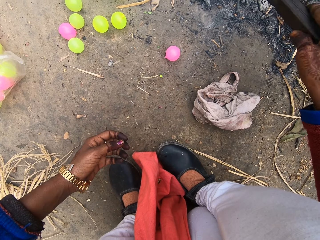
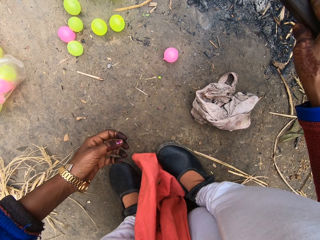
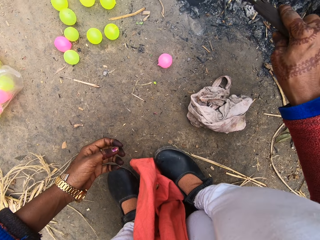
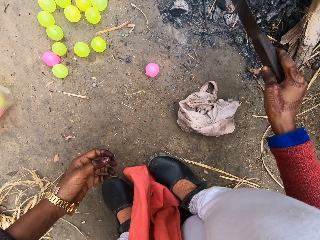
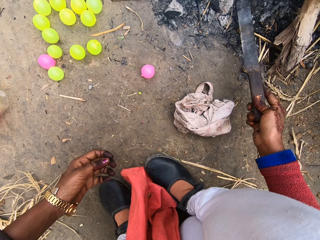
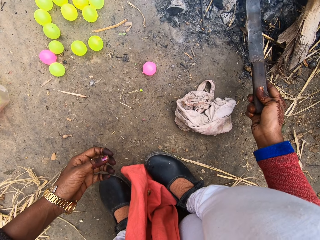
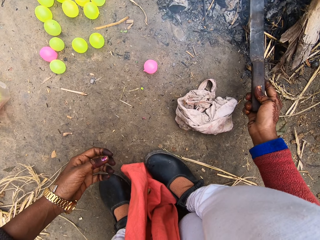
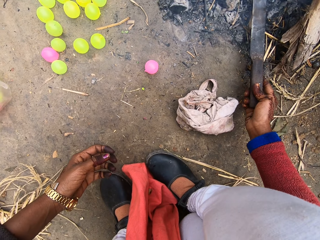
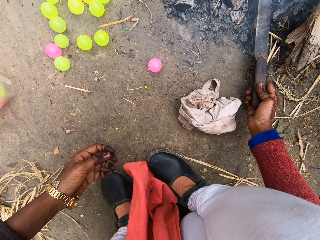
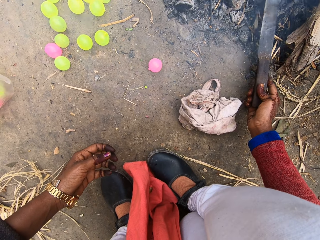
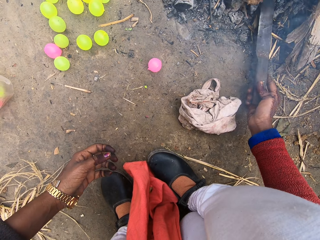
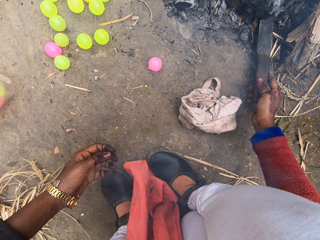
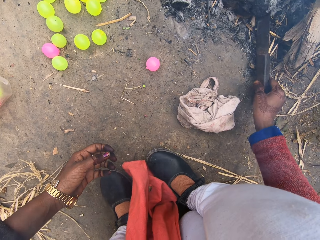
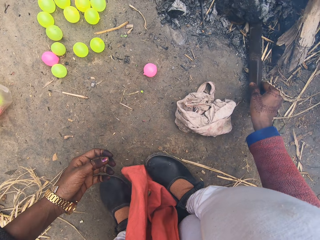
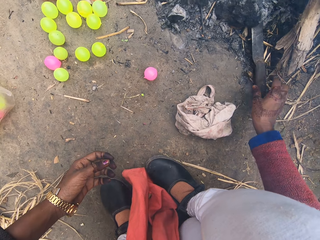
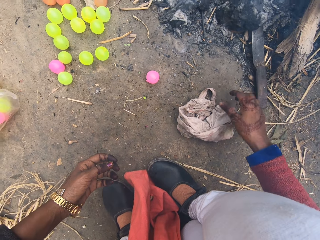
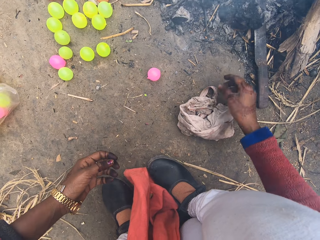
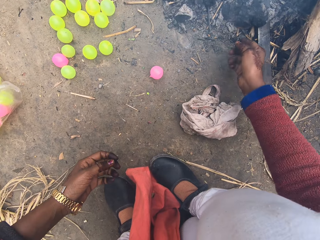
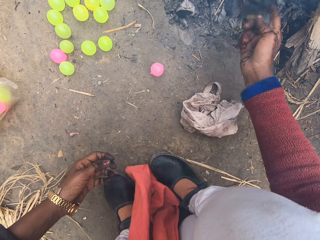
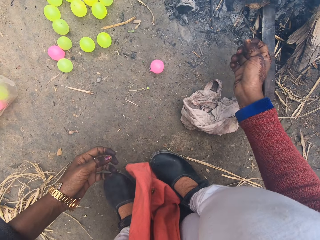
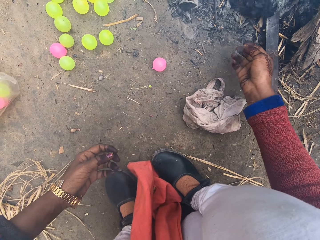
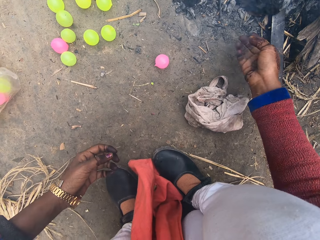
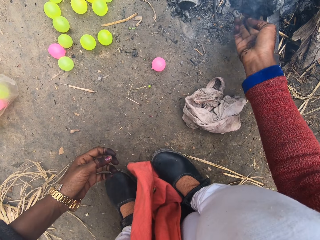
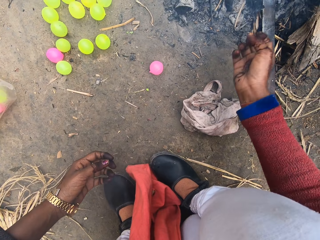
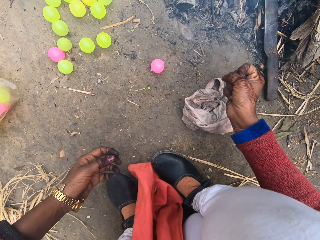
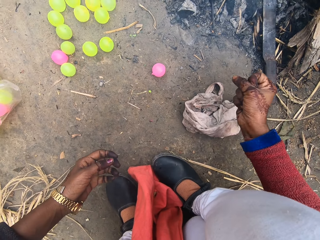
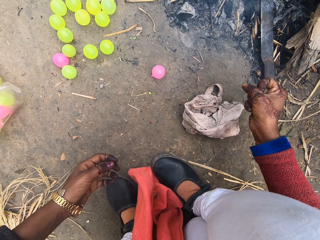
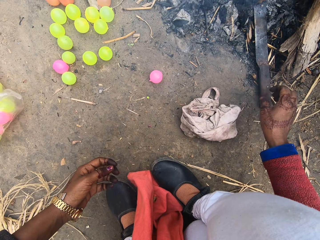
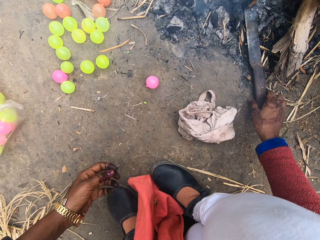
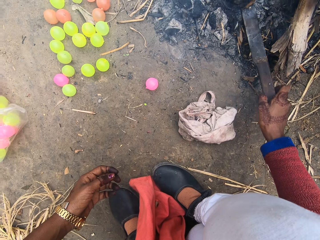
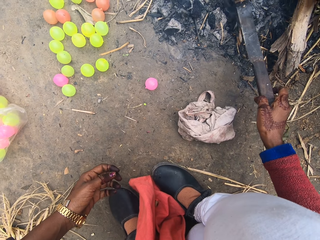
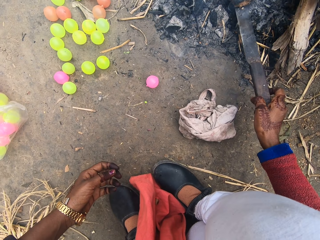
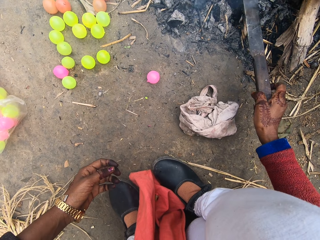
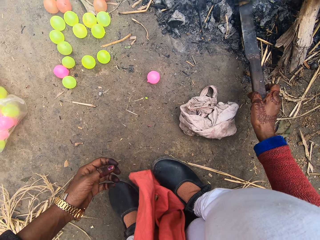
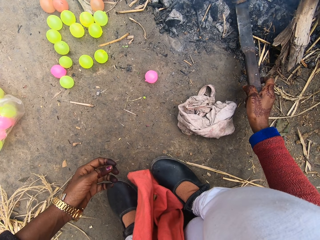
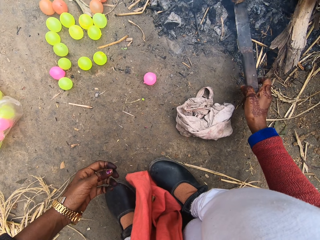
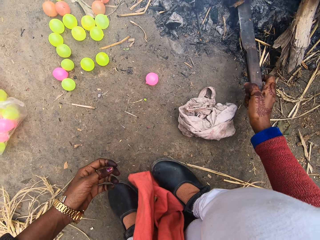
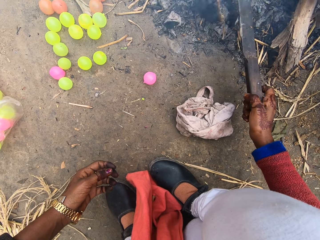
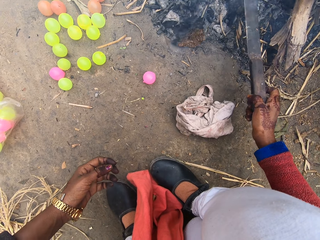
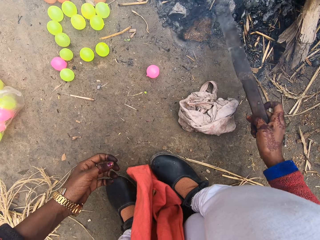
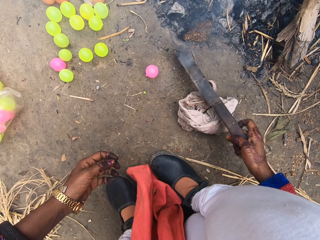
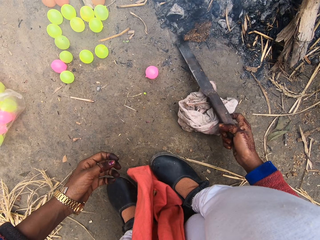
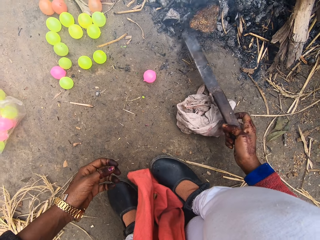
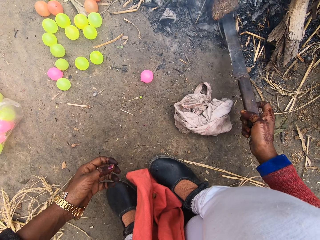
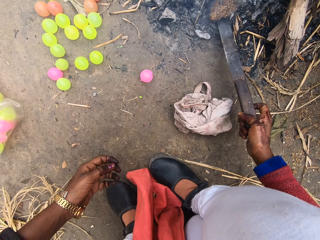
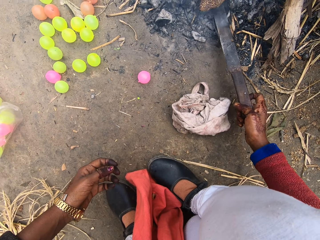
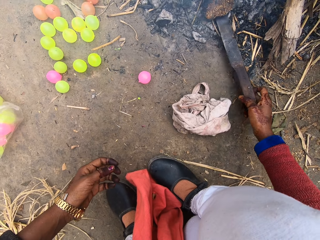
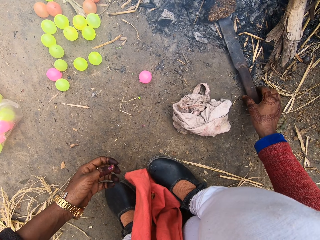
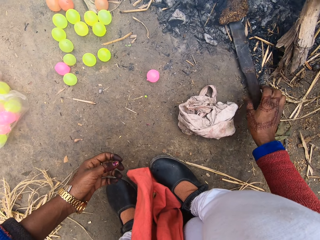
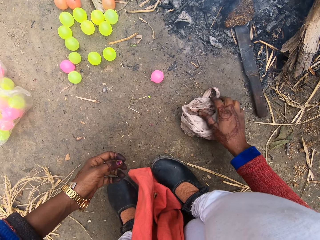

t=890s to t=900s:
The camera wearer puts the knife in the fire. She drops the knife on the ground. She moves a piece of burning wood with her hand. She picks up the knife from the ground. She pushes the piece of burning wood with the knife. She drops the knife on the ground.

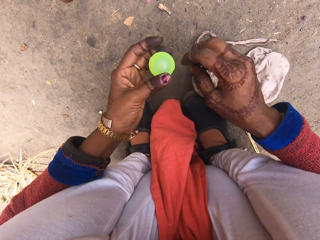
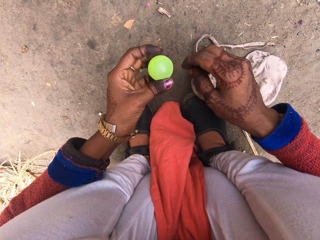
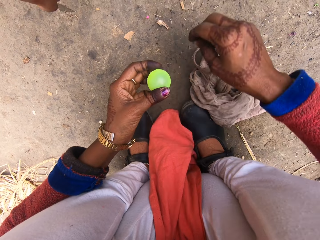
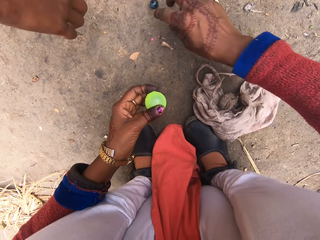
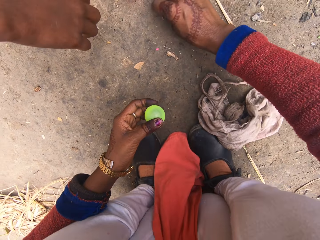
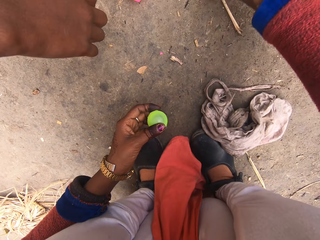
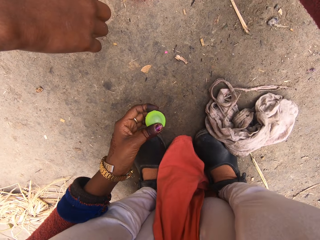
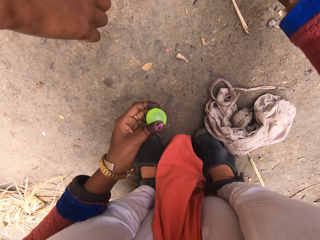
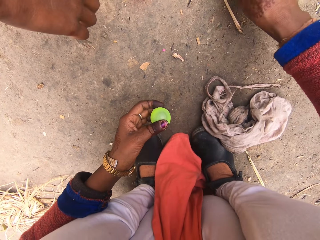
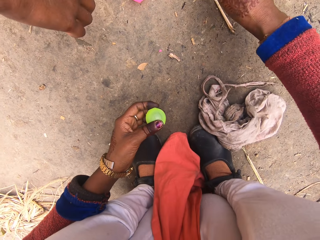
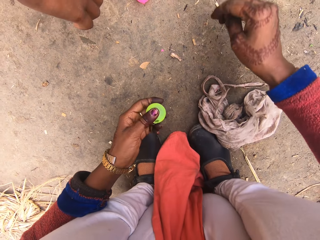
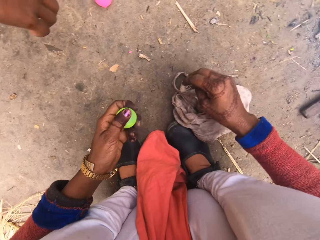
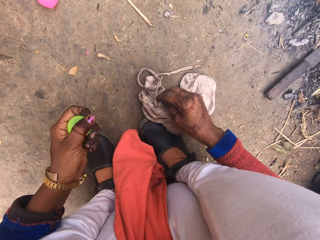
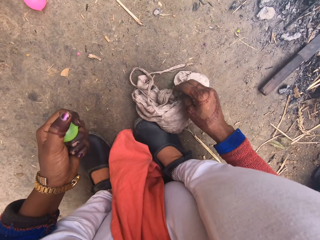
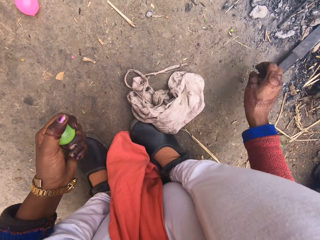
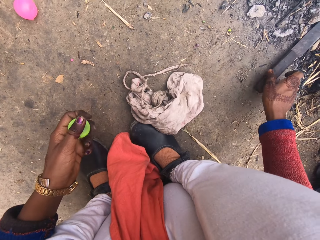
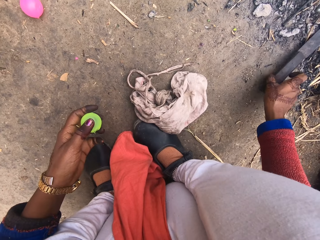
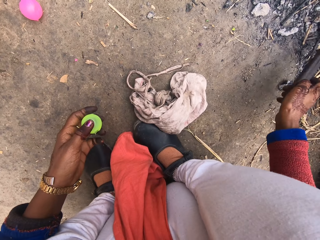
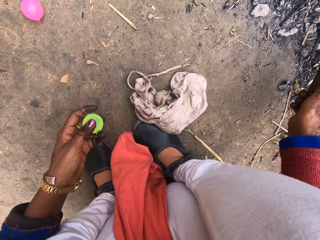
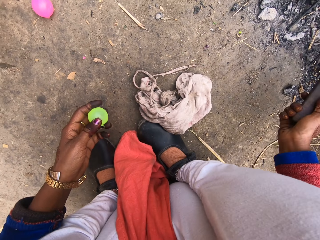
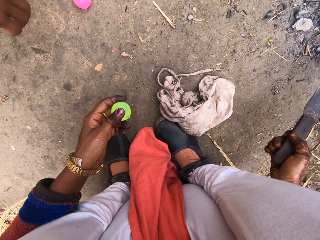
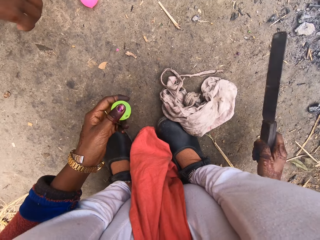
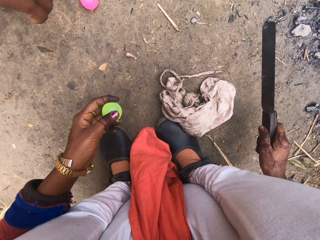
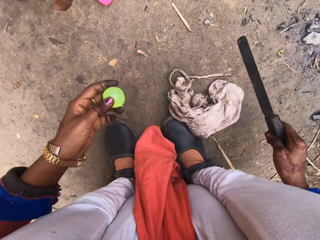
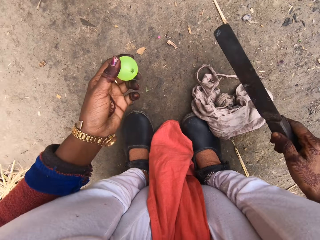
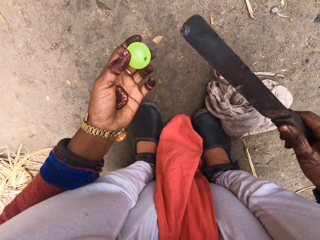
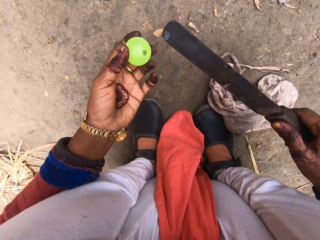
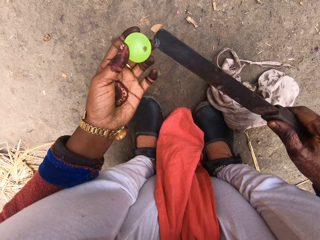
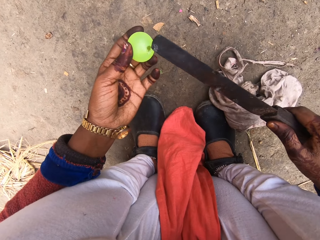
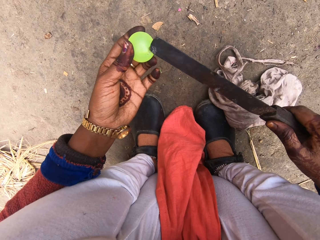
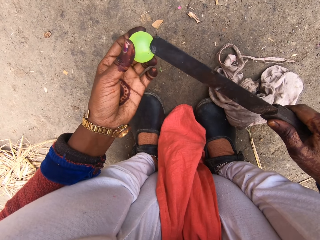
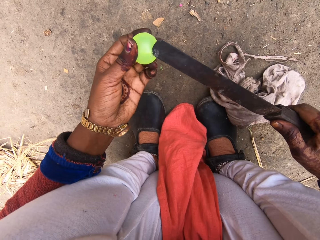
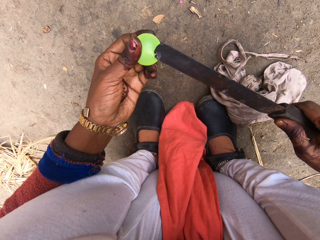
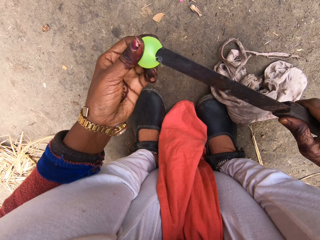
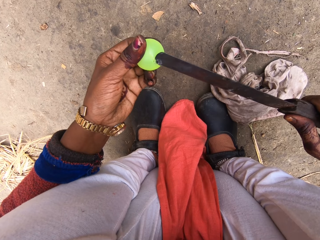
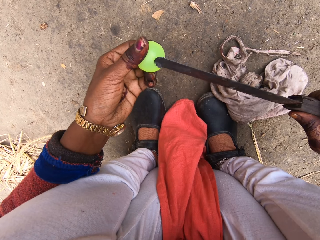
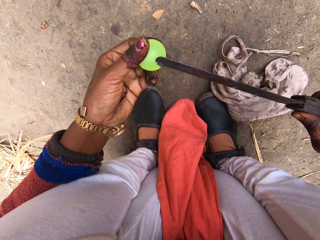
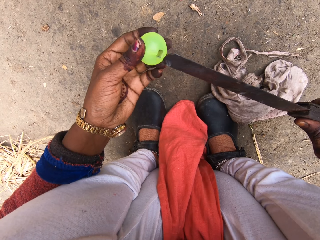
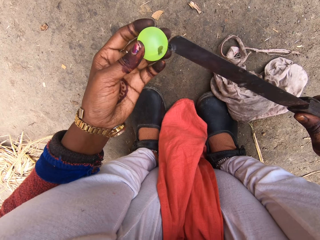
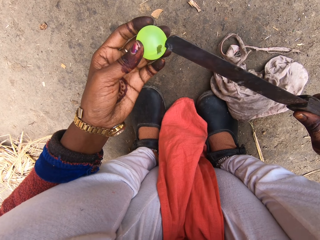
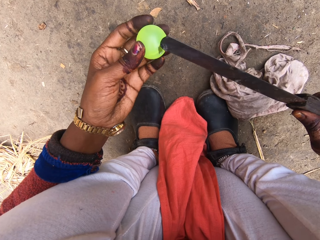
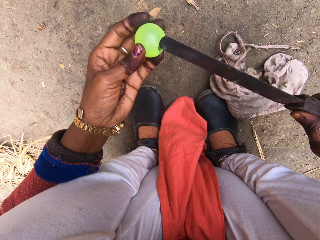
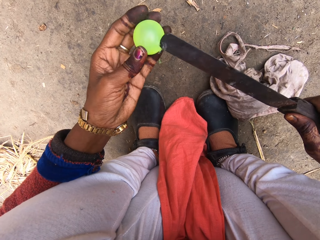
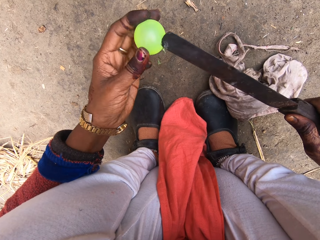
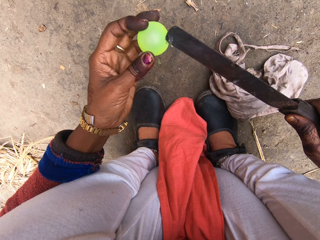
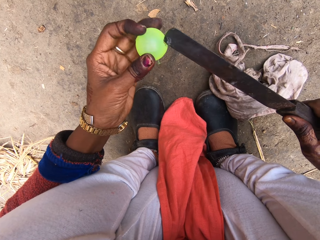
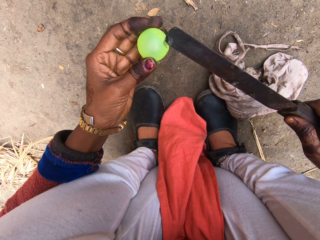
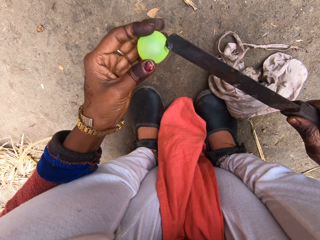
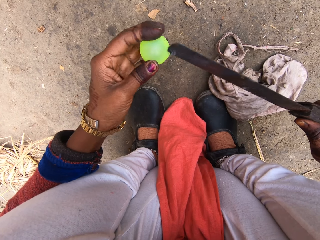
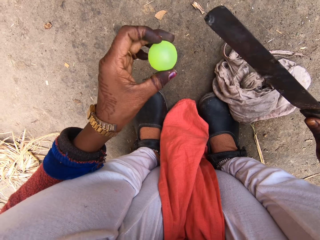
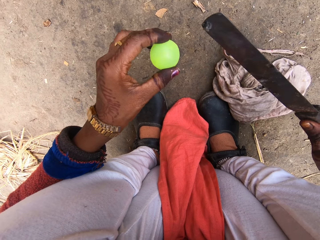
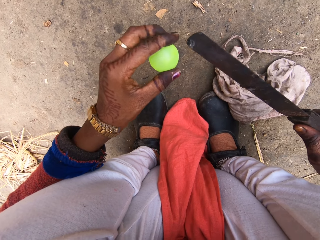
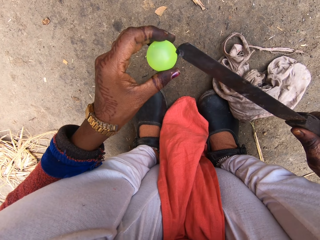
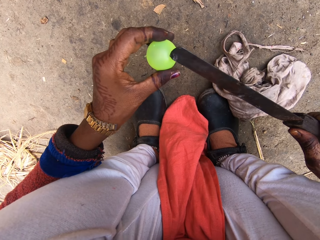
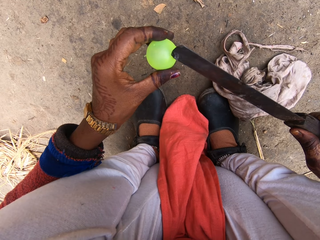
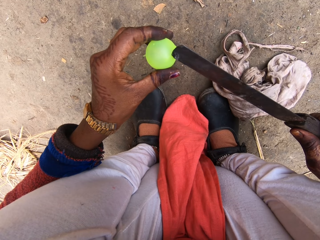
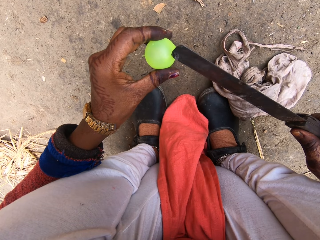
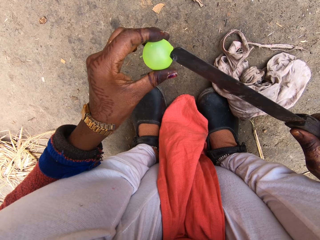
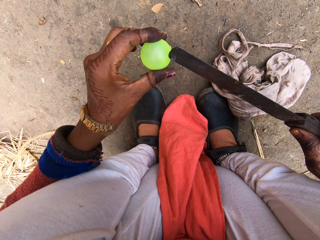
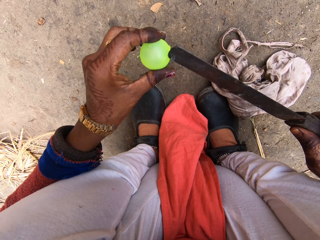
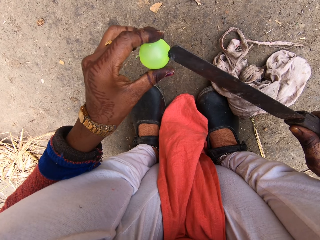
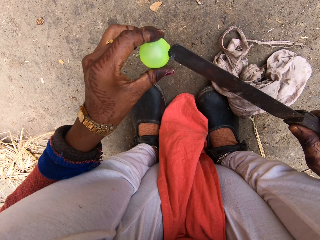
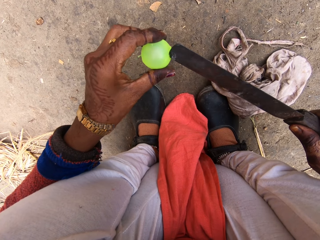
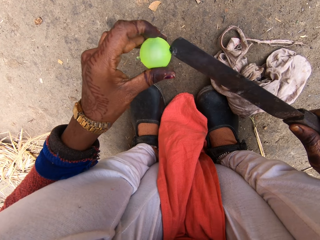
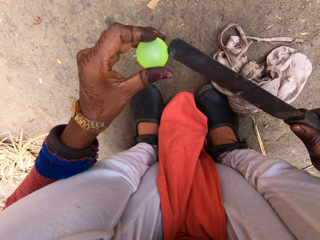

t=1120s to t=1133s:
The camera wearer moves a part of the ball. They pick up a knife from the ground. They hit the knife on the ground. They cut the ball with the knife. They make a hole in the chi ball with the hot knife. They turn the ball. They cut the ball with the knife.
